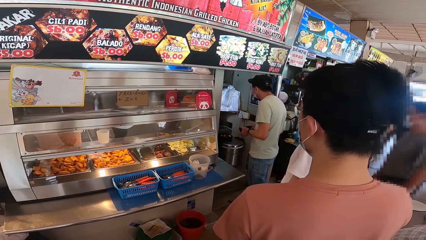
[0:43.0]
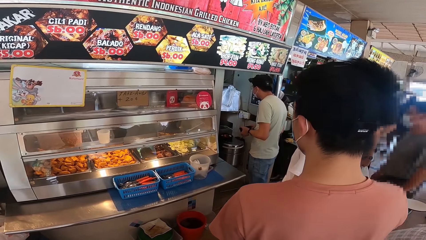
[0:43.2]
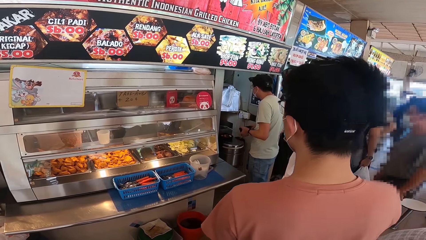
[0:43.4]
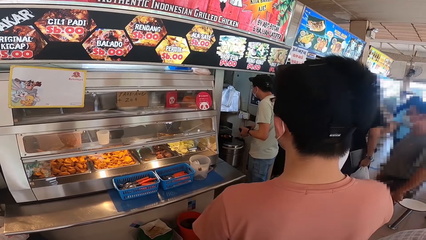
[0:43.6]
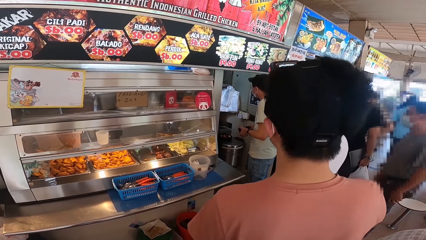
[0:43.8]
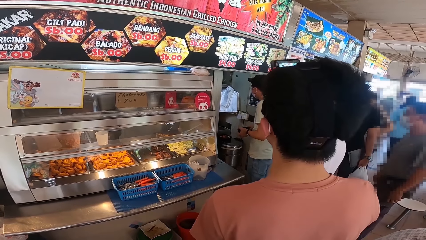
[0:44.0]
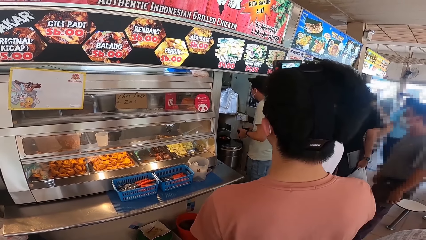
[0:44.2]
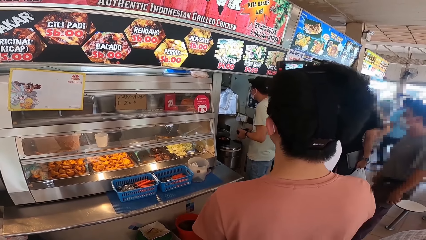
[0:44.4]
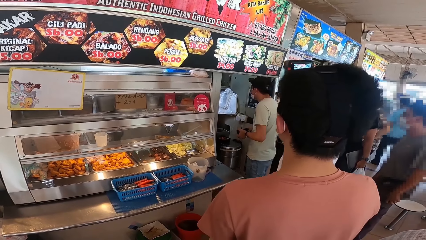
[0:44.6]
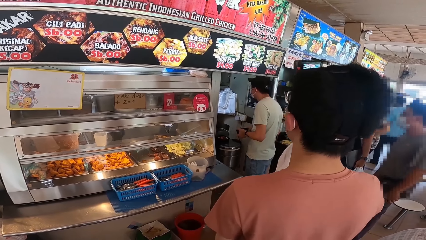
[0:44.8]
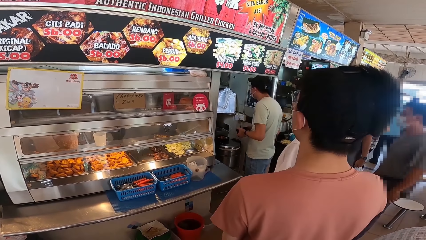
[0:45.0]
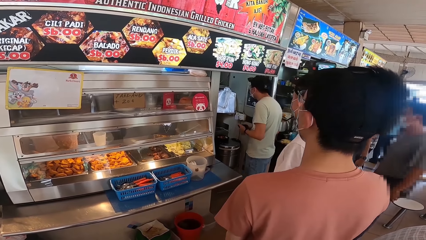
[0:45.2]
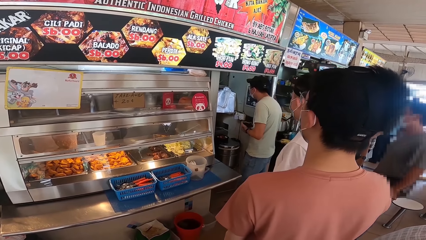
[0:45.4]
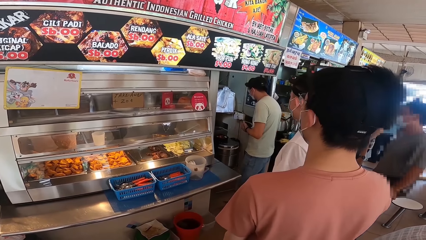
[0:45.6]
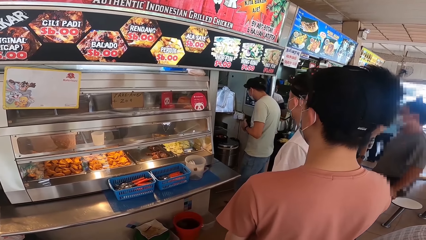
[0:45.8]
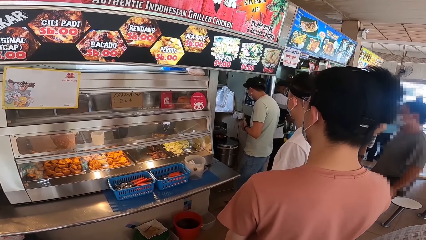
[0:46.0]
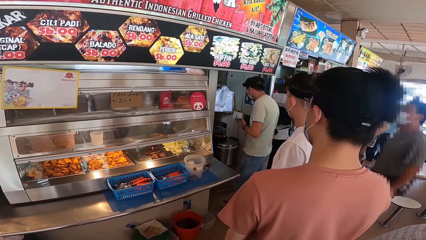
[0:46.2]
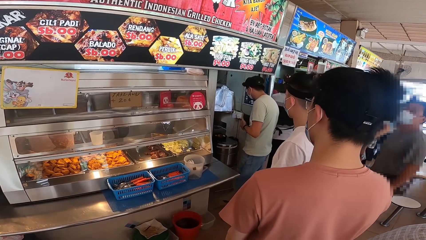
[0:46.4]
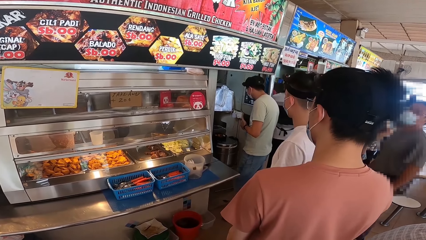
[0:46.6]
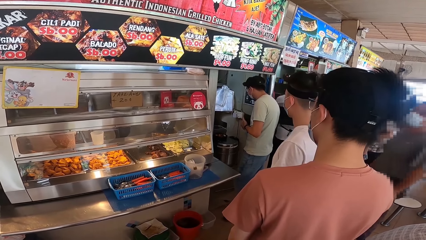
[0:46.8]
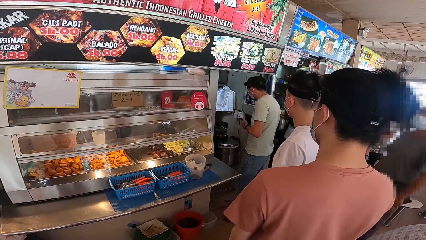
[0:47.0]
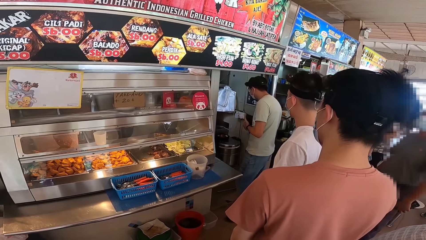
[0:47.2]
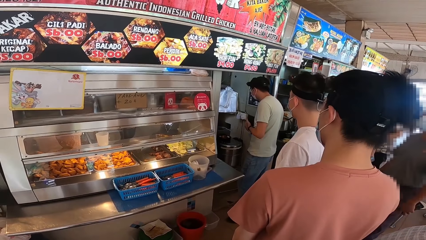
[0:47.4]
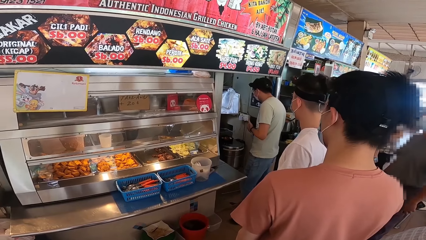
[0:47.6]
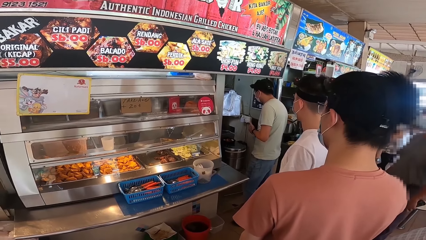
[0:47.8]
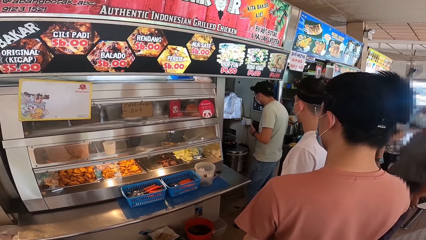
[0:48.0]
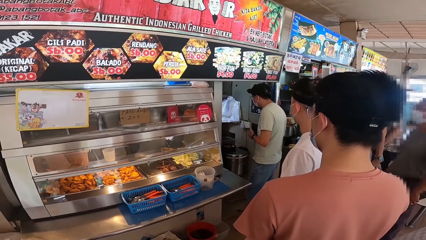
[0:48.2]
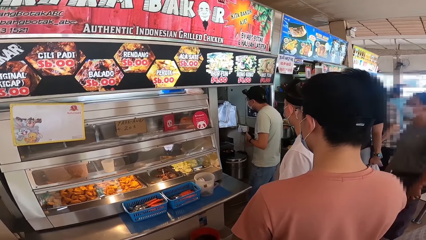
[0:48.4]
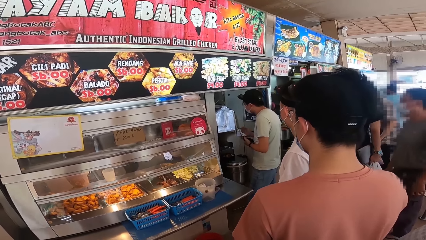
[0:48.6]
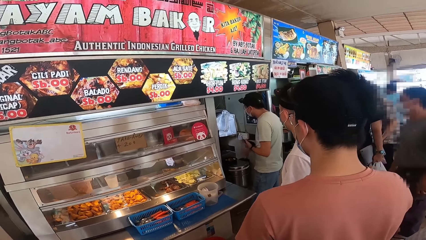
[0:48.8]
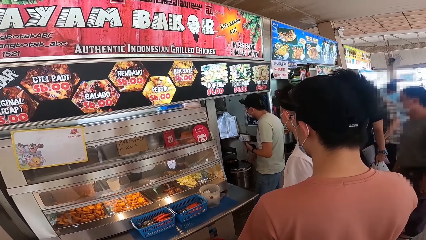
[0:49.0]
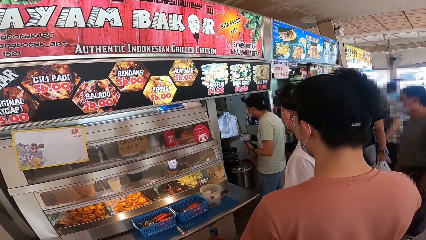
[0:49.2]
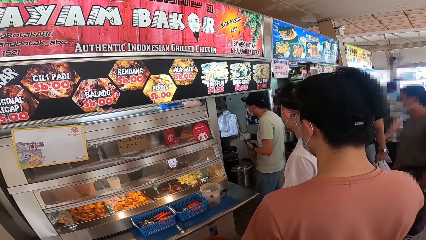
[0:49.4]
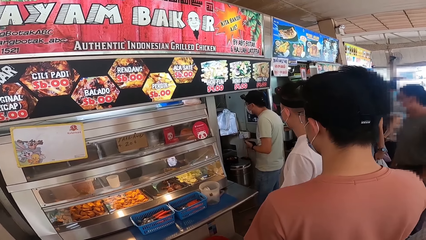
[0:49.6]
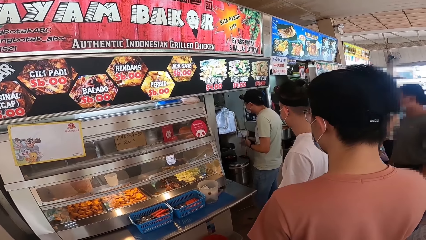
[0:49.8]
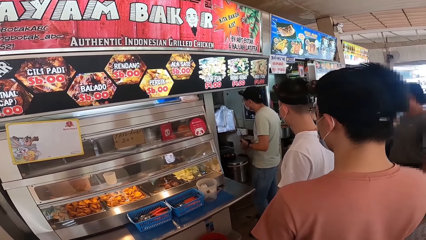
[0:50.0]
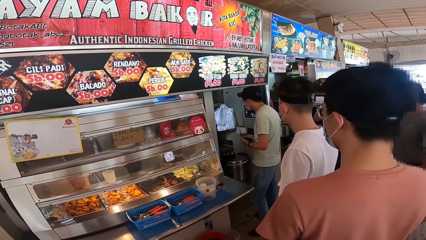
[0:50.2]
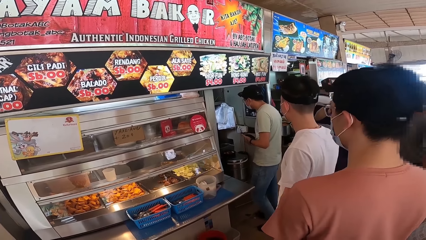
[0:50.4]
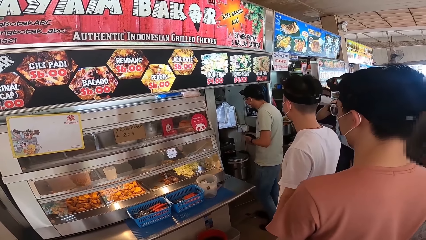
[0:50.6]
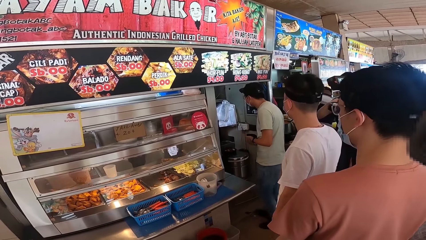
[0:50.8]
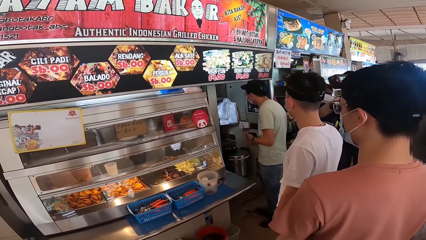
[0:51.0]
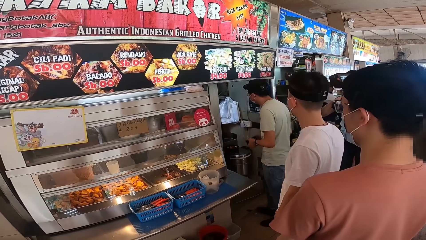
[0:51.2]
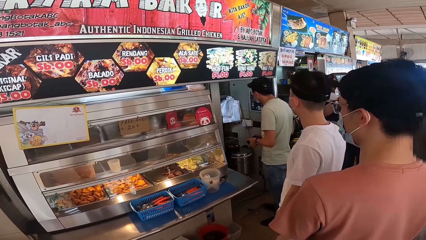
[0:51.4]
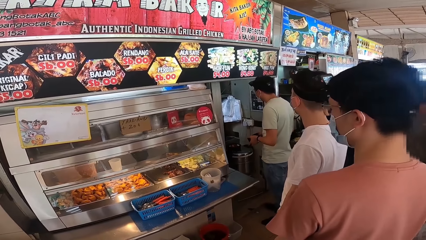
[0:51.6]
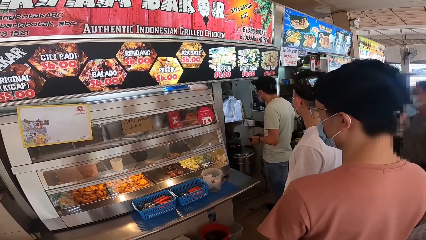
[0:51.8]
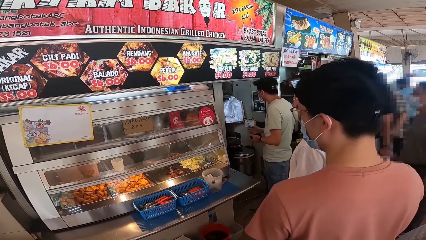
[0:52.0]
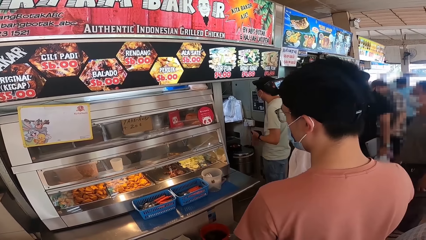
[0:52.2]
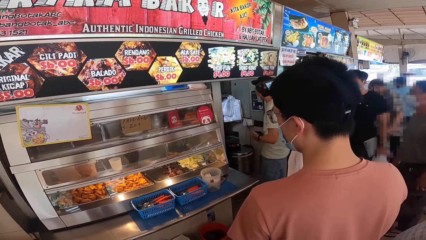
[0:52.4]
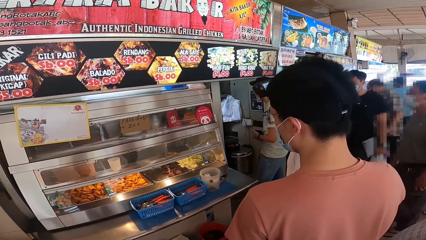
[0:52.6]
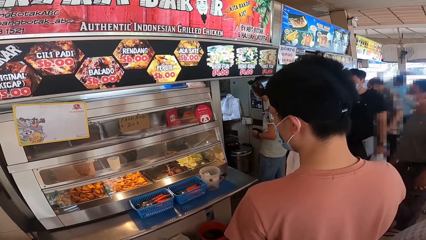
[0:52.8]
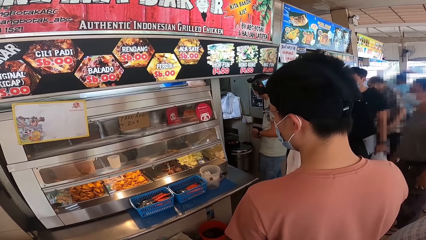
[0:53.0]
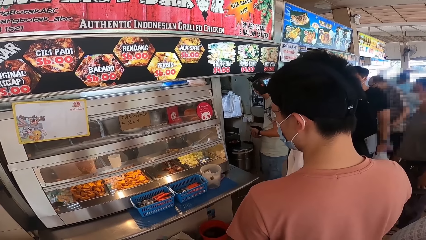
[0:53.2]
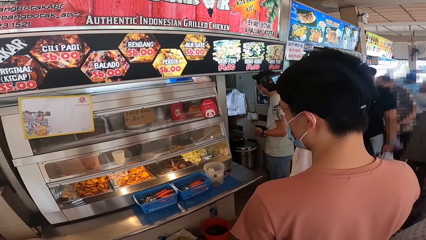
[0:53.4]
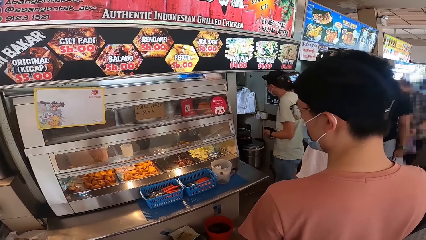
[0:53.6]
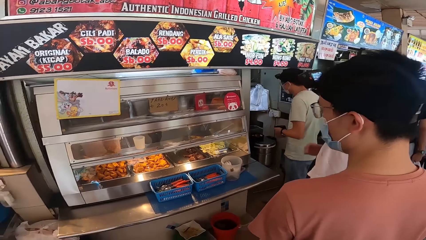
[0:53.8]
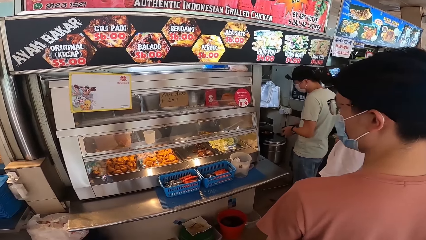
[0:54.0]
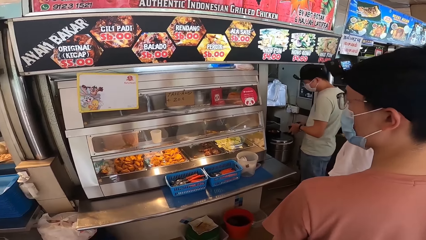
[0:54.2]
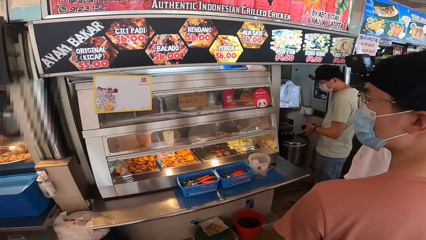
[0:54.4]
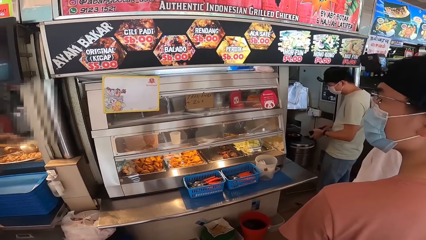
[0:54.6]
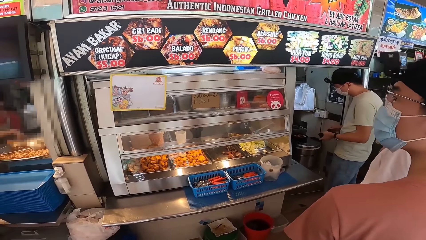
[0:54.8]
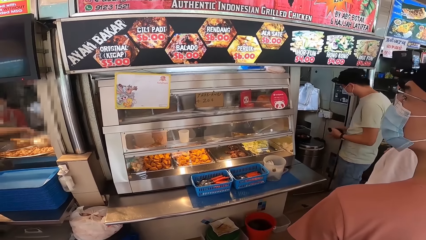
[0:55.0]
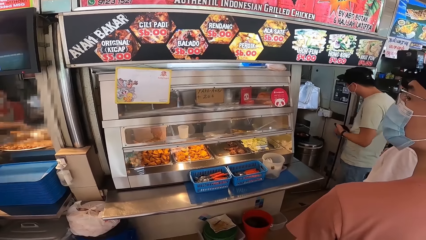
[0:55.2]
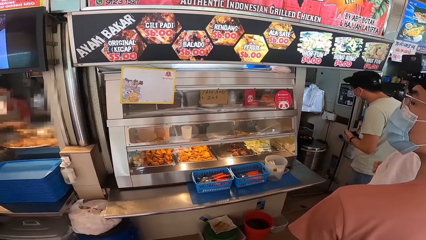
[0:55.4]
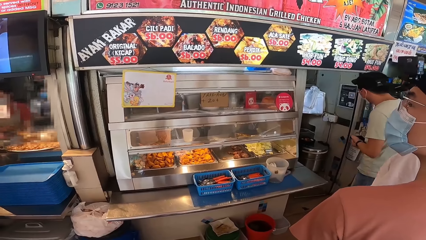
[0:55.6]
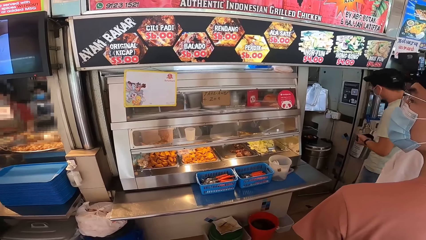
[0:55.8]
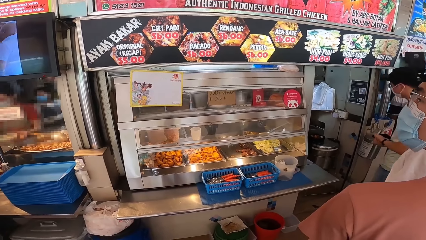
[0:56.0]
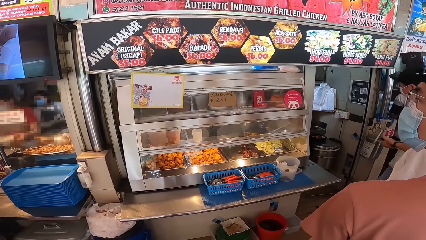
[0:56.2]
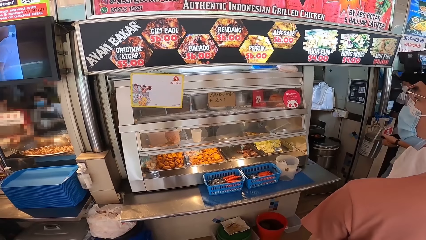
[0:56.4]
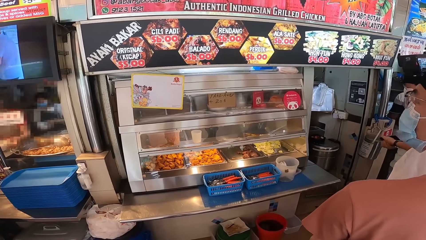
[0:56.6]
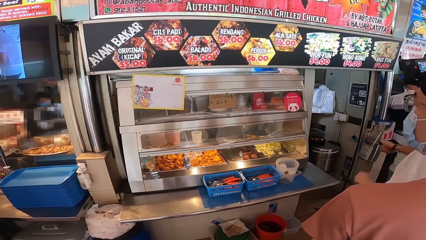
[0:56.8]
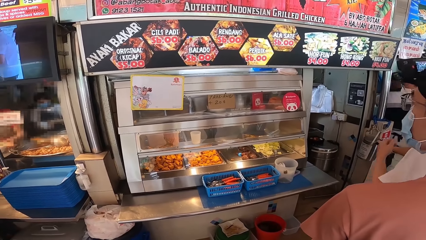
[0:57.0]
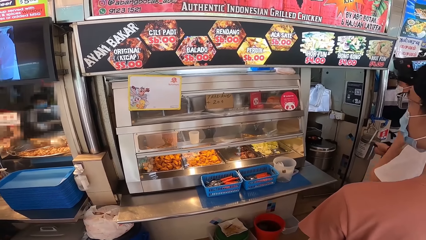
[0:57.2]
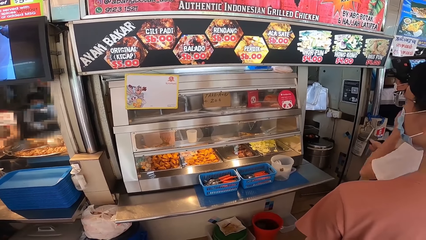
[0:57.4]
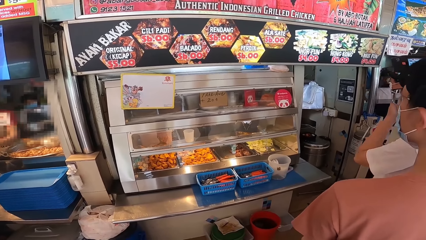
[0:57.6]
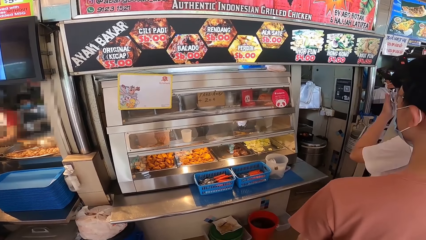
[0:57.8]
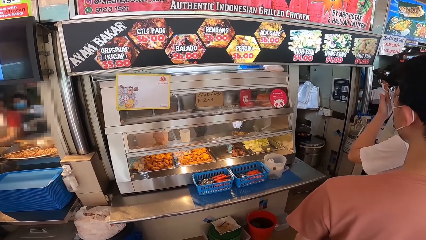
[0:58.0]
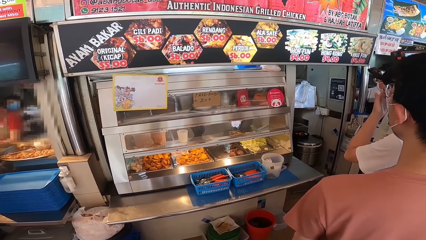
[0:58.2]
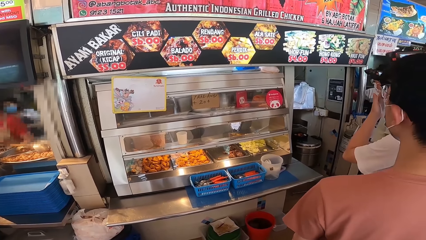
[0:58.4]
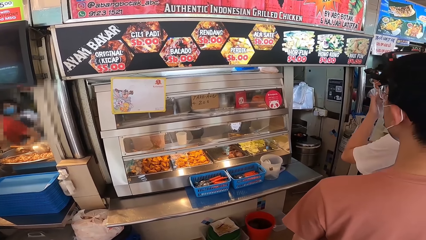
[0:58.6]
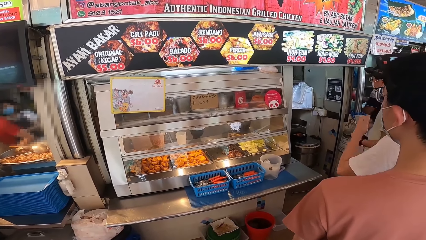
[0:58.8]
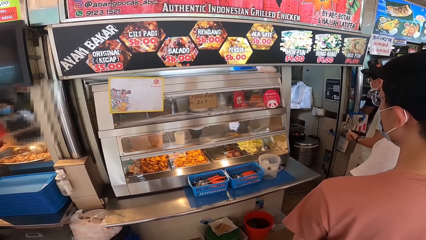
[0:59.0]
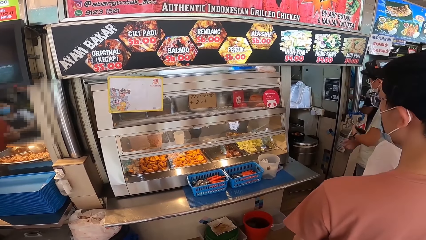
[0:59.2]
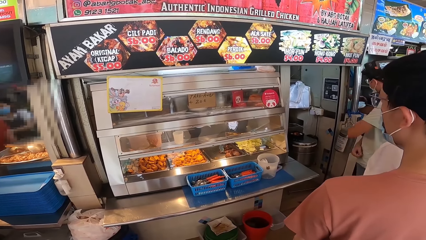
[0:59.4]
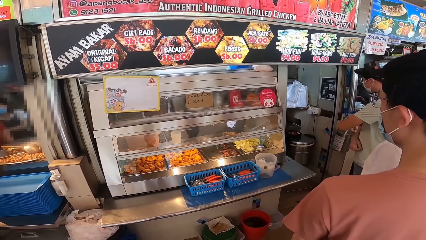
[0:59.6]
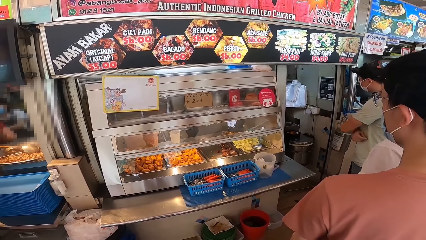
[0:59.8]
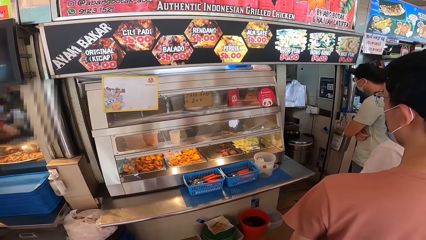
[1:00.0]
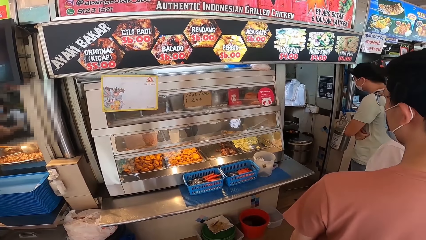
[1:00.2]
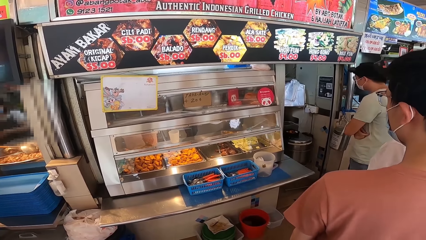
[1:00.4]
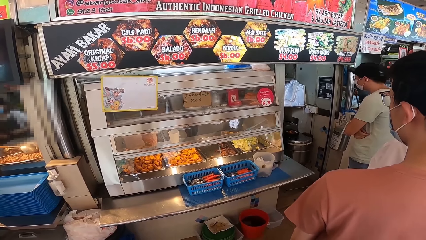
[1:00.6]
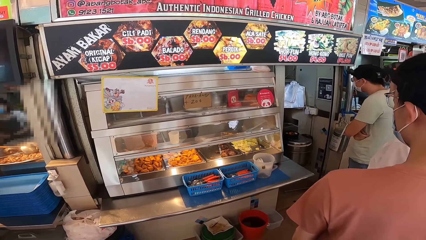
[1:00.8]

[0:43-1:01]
A person moves his body. Someone looks at his phone and talks to the cooks. Another person moves backwards and crosses his arms.
